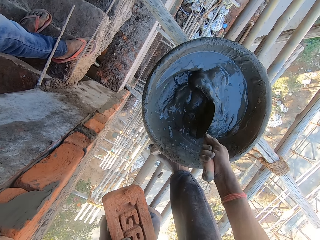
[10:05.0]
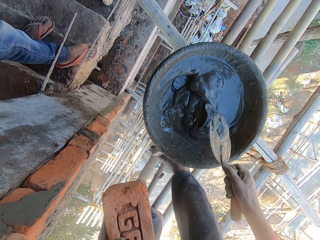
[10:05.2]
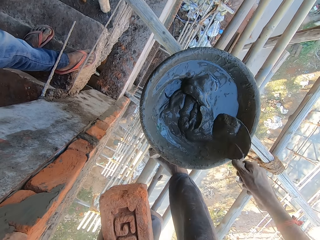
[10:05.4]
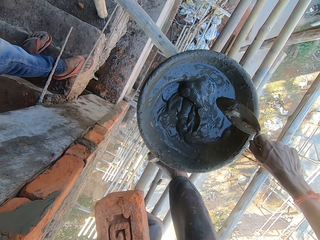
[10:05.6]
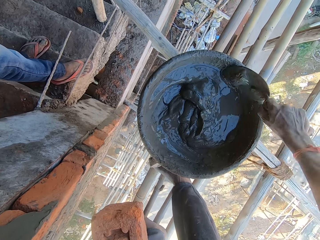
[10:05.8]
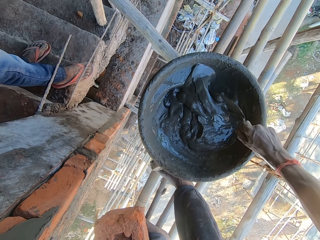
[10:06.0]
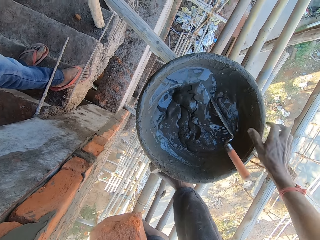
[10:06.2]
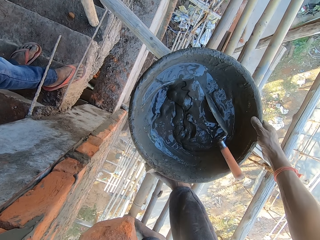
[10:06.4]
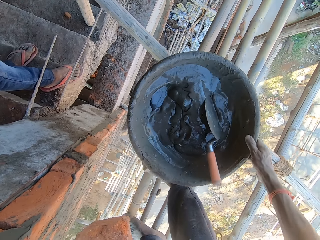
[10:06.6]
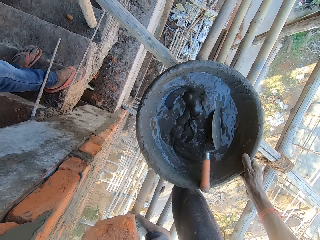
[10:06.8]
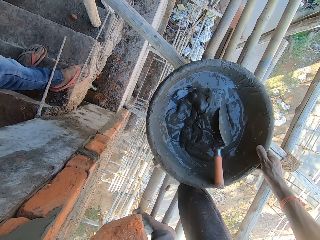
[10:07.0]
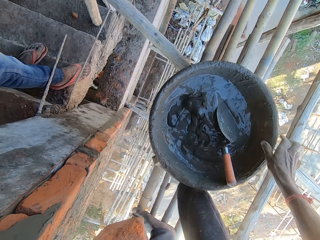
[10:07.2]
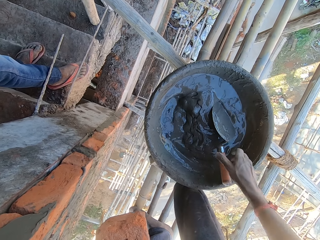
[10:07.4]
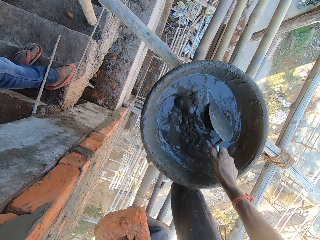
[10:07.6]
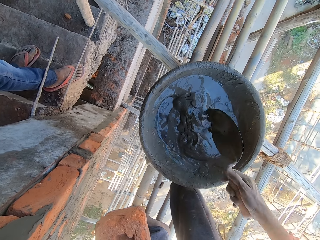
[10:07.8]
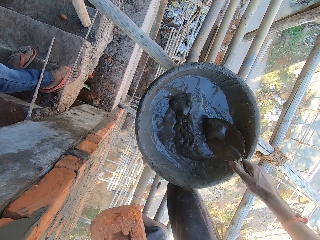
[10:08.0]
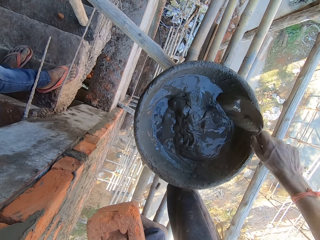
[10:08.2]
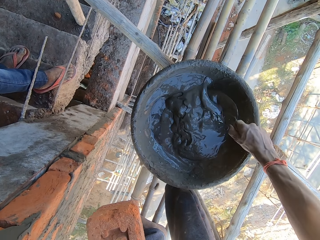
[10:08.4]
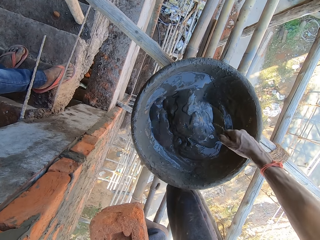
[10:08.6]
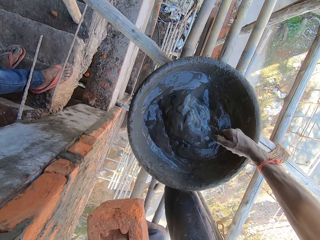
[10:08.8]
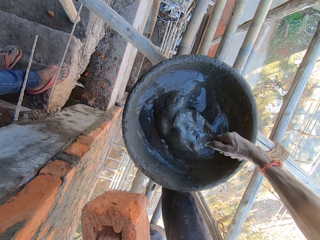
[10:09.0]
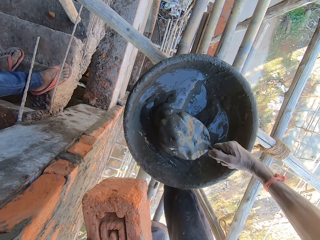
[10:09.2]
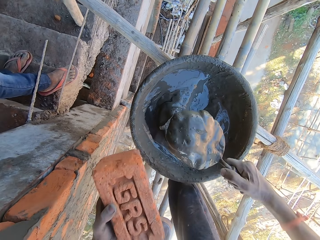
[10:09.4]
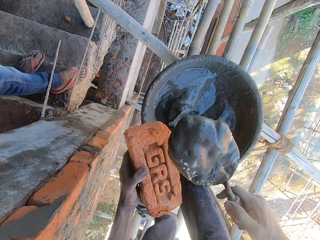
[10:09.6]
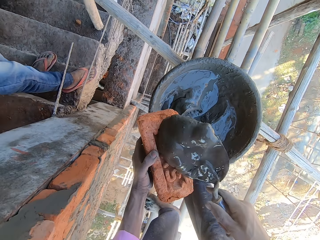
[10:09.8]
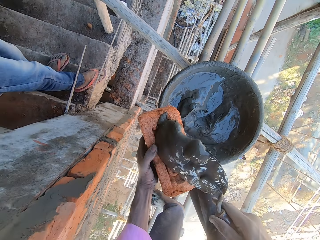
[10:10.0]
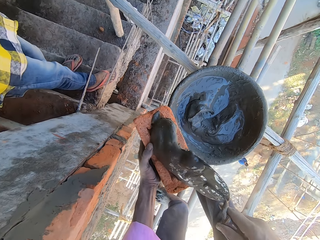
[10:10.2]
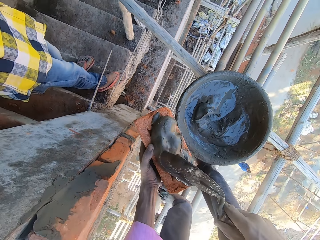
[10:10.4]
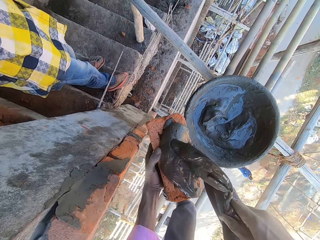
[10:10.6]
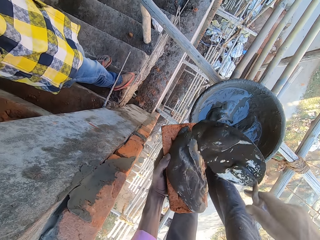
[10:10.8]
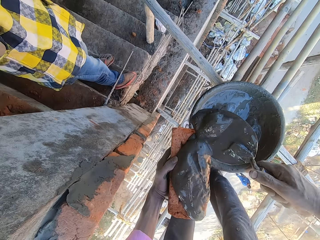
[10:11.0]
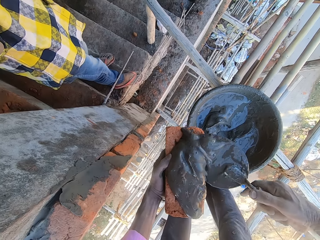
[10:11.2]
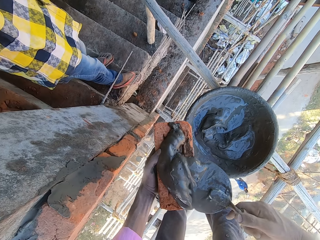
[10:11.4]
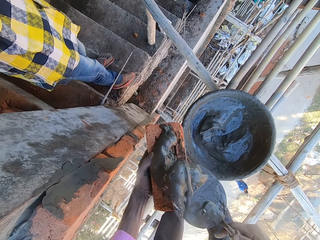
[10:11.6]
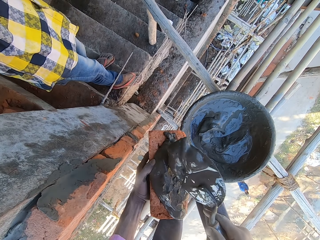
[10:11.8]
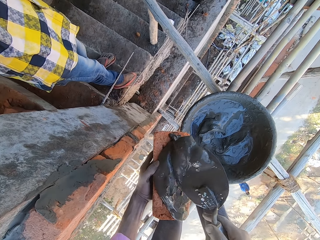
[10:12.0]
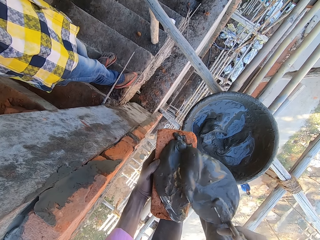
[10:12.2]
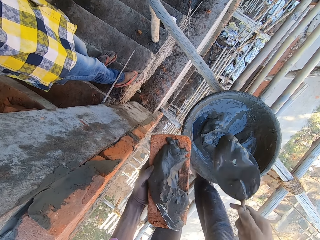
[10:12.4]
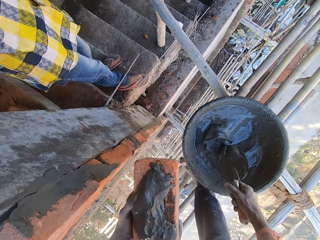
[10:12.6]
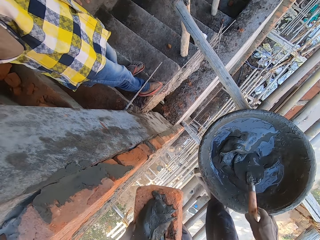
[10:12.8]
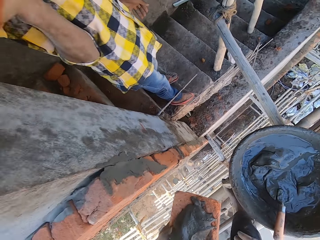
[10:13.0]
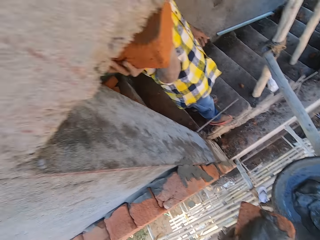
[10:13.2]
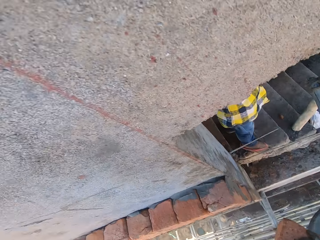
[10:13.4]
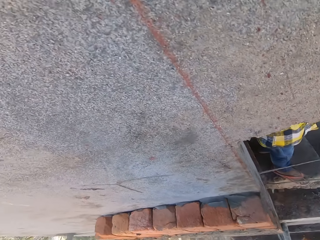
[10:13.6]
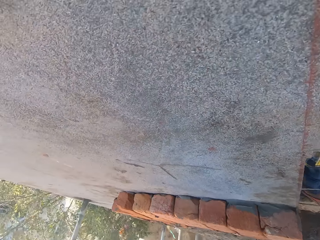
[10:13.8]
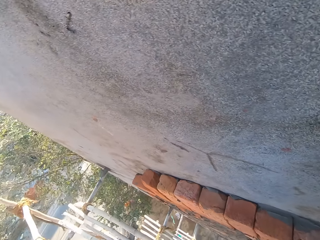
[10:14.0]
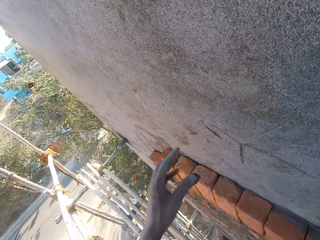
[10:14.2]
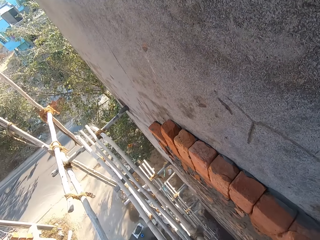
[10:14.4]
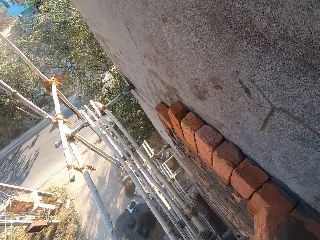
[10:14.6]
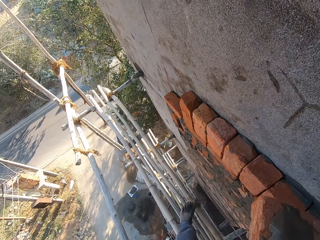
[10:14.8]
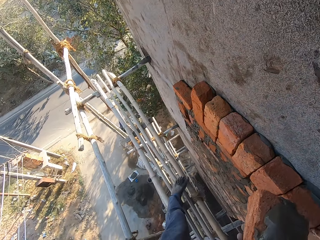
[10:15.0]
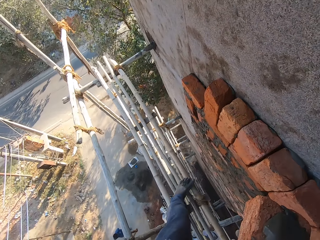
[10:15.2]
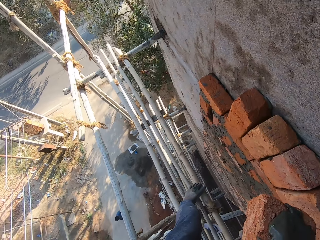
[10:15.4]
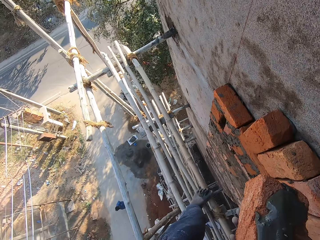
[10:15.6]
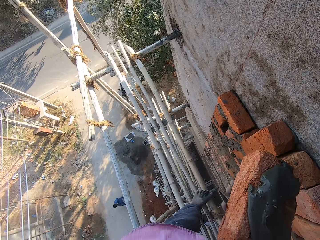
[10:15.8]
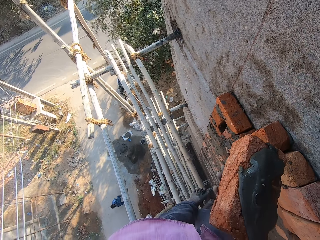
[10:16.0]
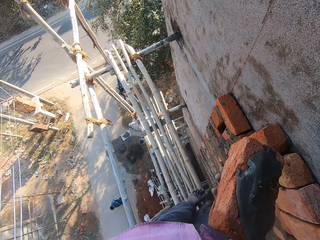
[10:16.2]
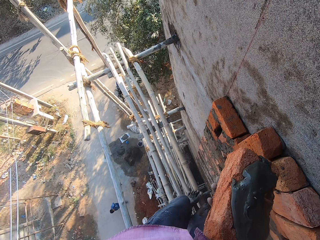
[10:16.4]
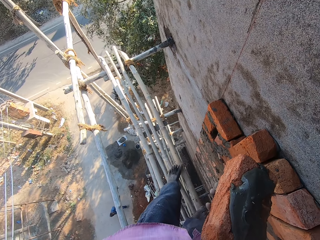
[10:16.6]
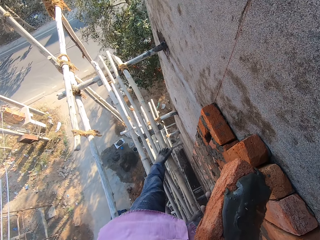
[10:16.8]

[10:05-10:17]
The camera wearer talks to a man. He holds the bucket. He moves the head pan with his right hand. He holds the hand trowel with his right hand. He takes the mortar from the head pan with the hand trowel in his right hand. He puts the mortar on the brick in his left hand with the hand trowel in his right hand. The man stands on the stairs. The camera wearer drops the hand trowel in the head pan with his right hand. He holds the brick with his right hand.

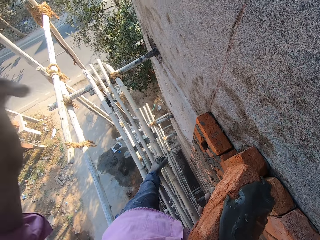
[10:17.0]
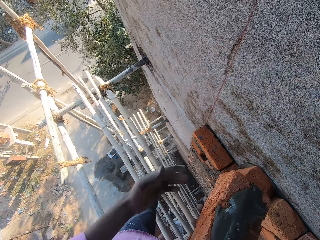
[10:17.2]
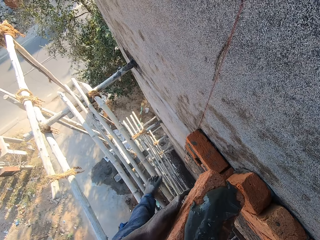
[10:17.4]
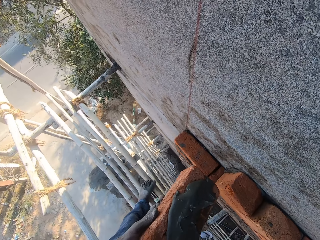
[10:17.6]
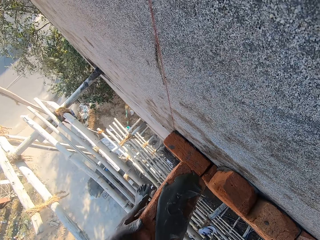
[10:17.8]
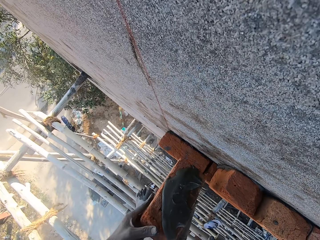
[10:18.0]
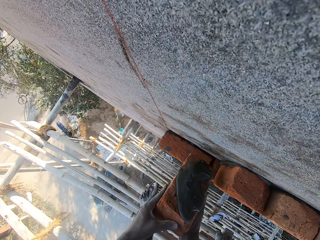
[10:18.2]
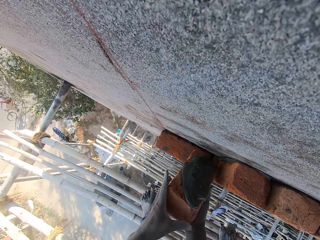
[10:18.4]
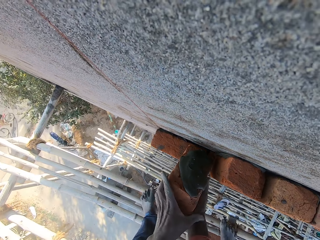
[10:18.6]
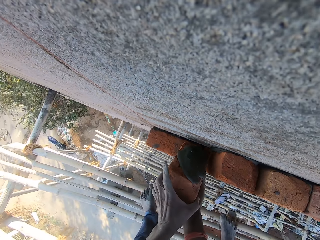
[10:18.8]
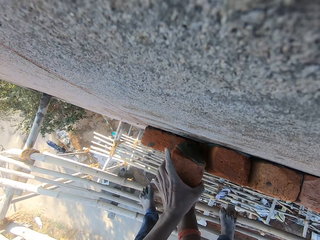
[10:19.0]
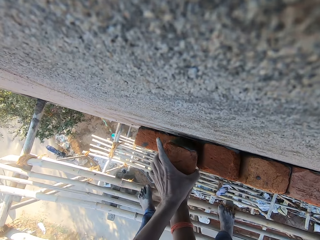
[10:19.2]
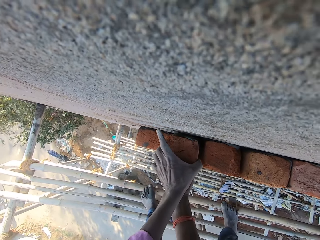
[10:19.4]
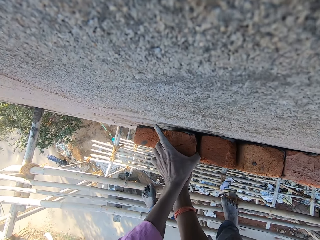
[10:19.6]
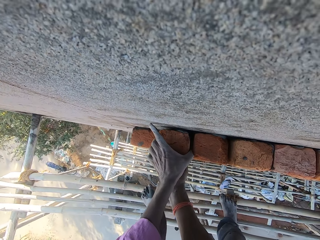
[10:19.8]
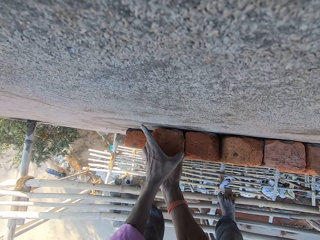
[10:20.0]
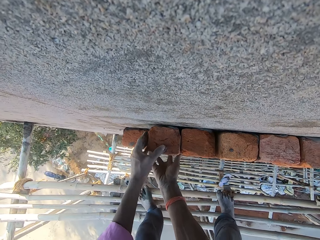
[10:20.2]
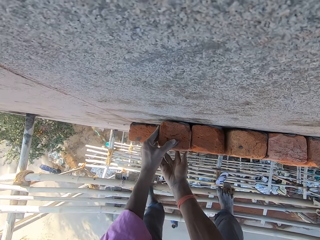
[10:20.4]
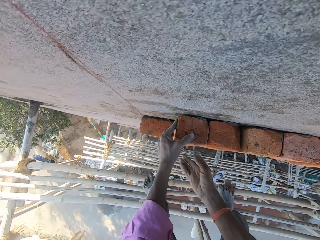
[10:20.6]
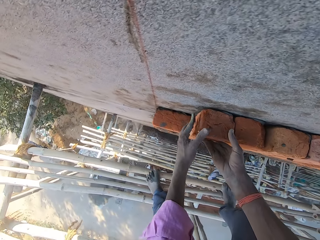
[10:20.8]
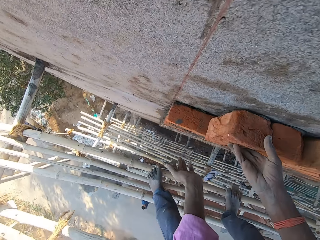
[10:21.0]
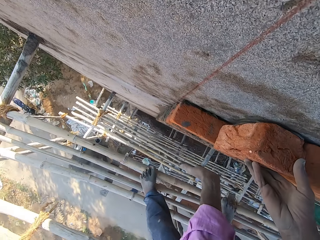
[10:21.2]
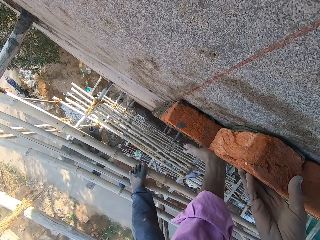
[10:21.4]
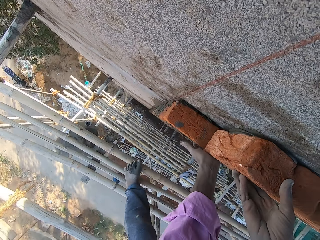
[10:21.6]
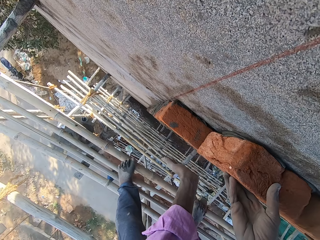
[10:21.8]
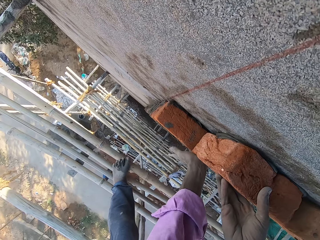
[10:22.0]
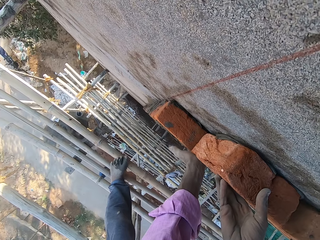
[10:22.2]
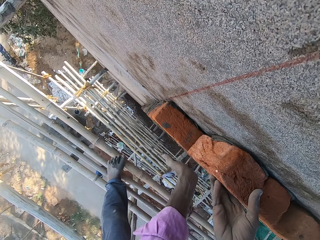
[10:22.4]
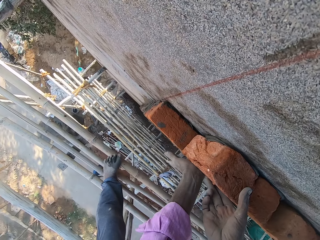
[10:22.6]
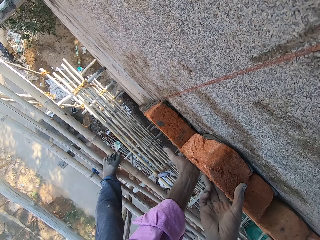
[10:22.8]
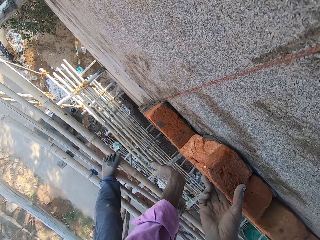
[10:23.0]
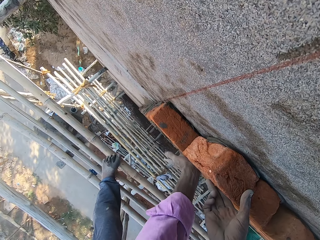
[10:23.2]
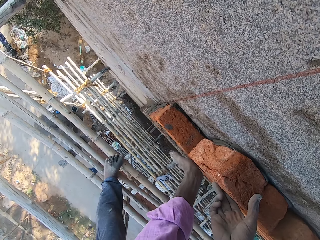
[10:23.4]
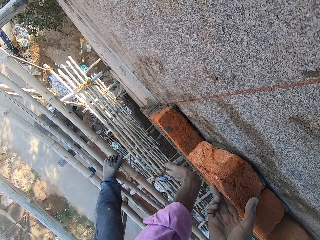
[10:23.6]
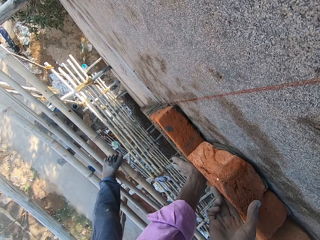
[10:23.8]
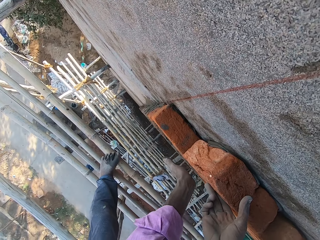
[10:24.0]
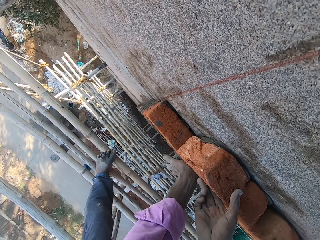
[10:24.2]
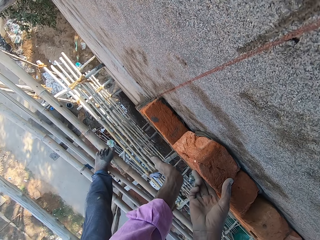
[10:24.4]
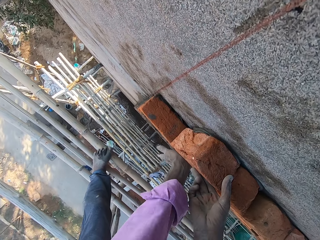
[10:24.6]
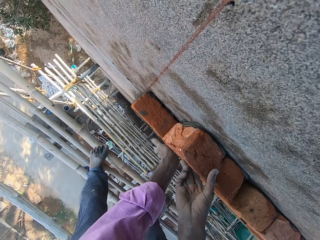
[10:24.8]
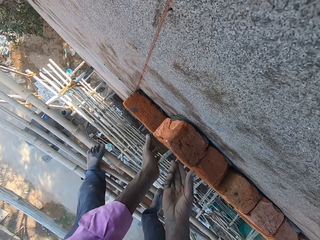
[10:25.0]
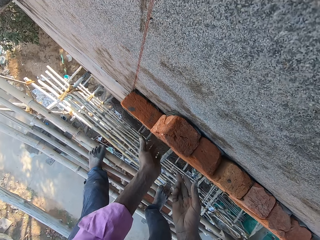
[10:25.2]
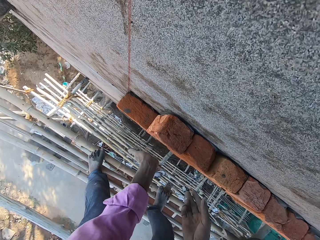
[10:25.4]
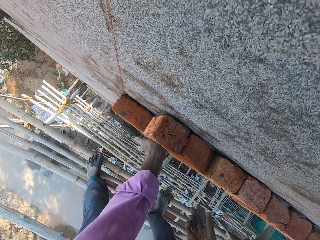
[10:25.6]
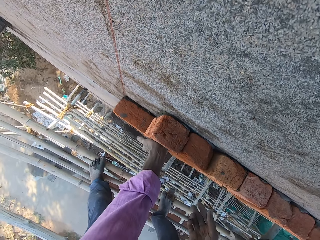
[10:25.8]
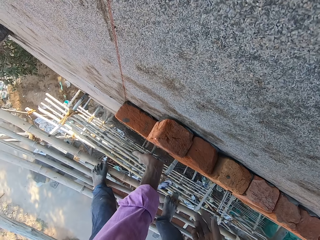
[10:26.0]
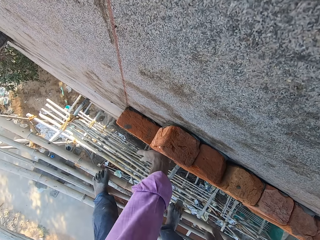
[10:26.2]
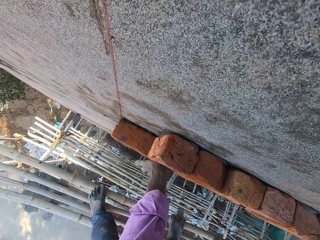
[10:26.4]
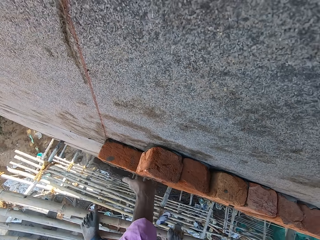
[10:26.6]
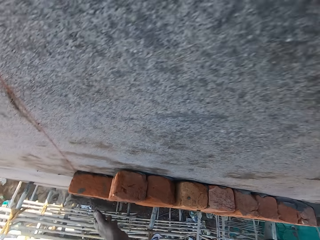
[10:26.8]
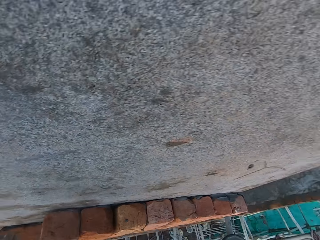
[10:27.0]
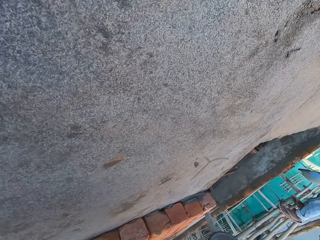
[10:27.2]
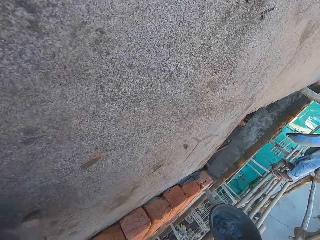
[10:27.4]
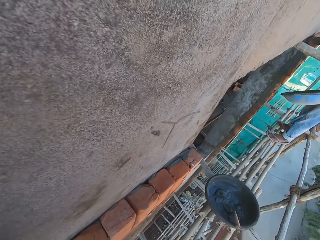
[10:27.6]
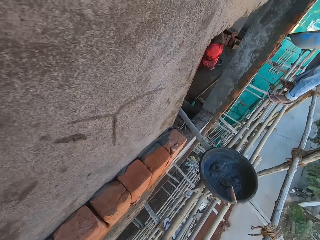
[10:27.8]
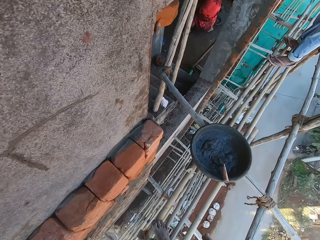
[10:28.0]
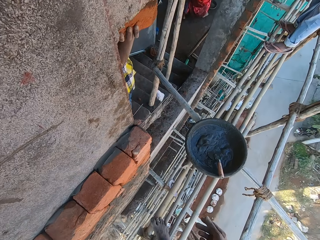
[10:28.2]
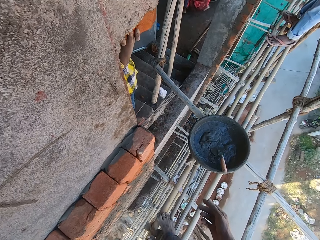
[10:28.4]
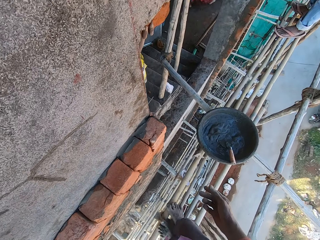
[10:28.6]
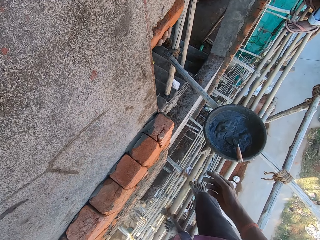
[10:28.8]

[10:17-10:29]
The camera wearer walks on the ladder. He holds the brick with both hands. He fixes the brick on the wall with both hands.
